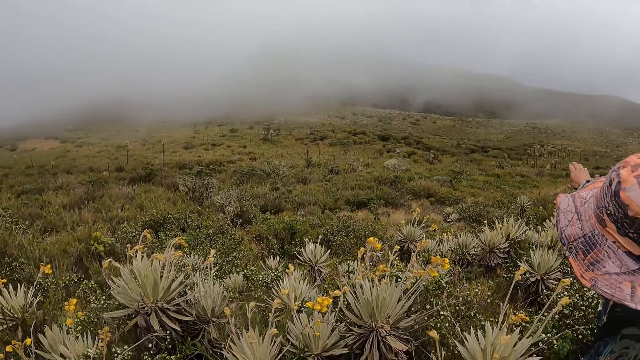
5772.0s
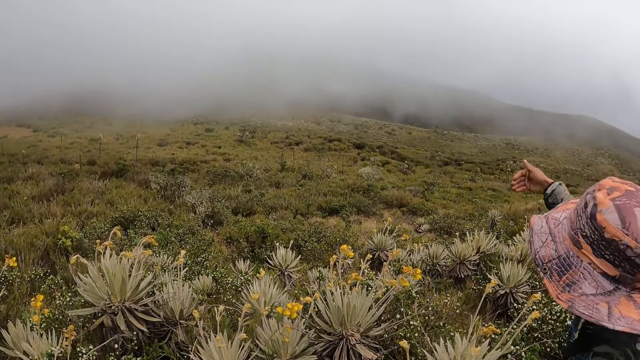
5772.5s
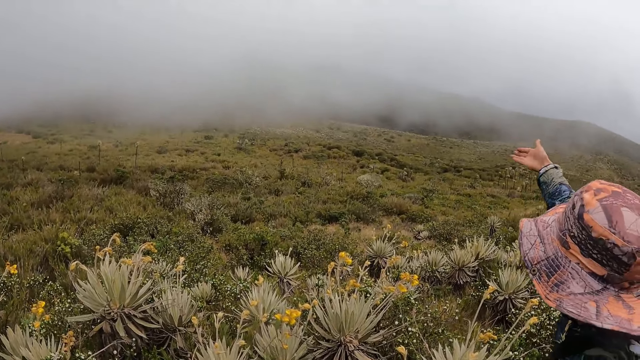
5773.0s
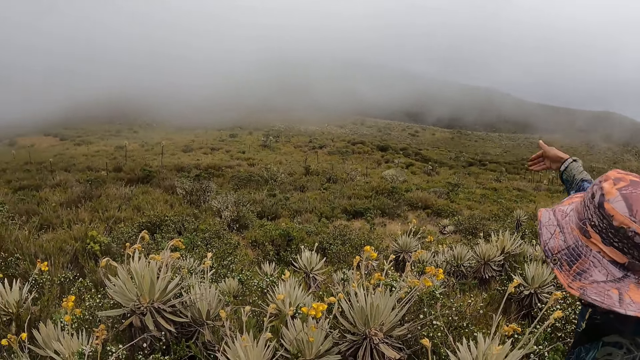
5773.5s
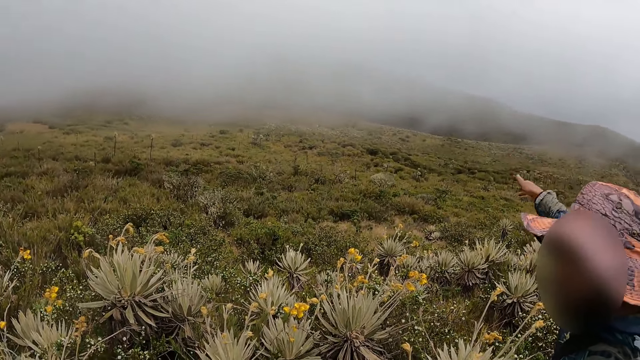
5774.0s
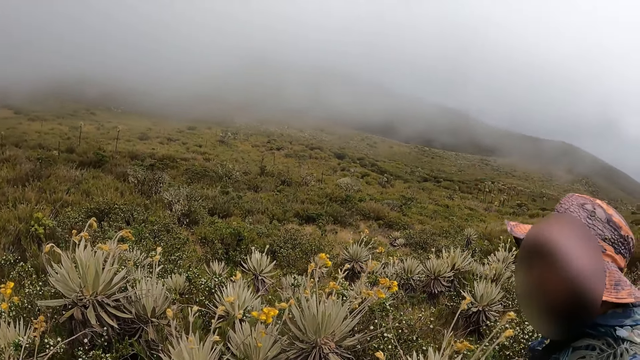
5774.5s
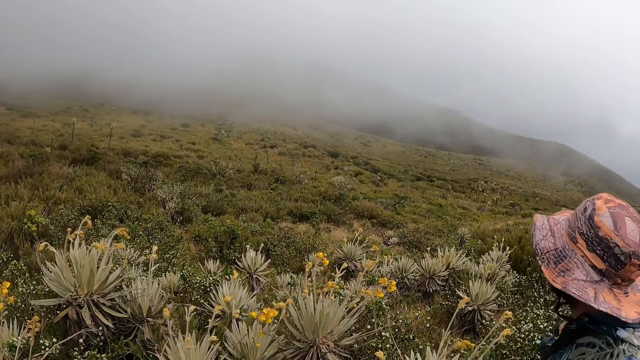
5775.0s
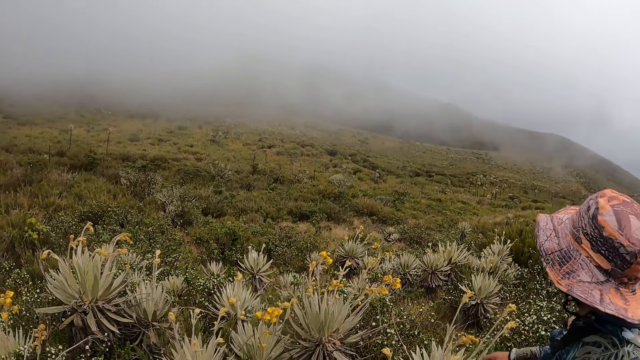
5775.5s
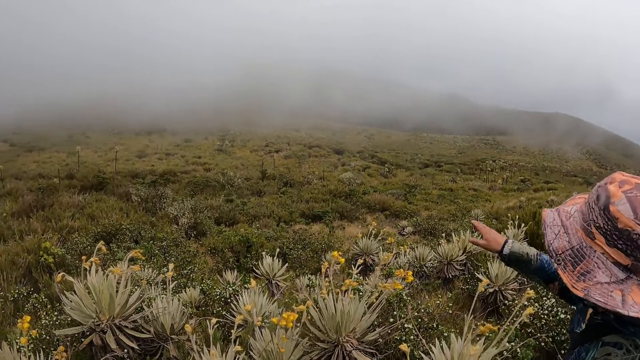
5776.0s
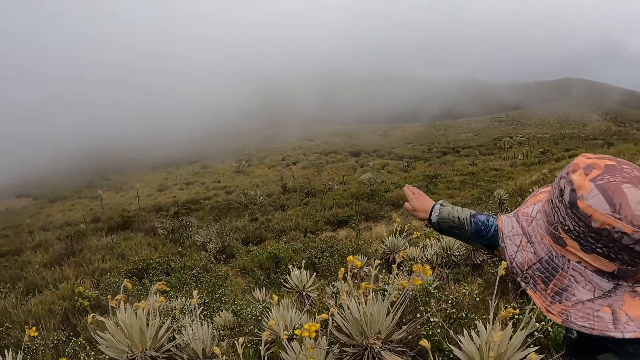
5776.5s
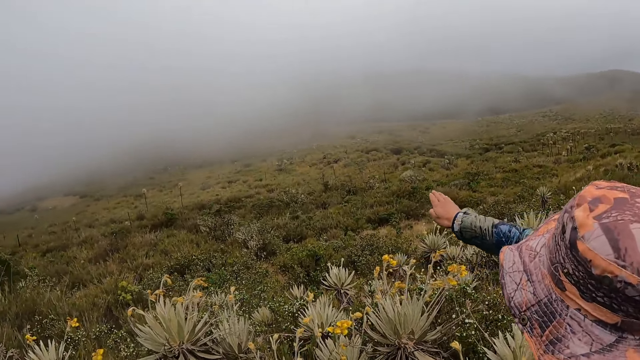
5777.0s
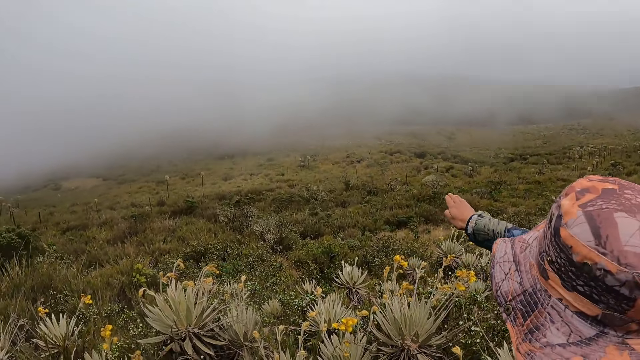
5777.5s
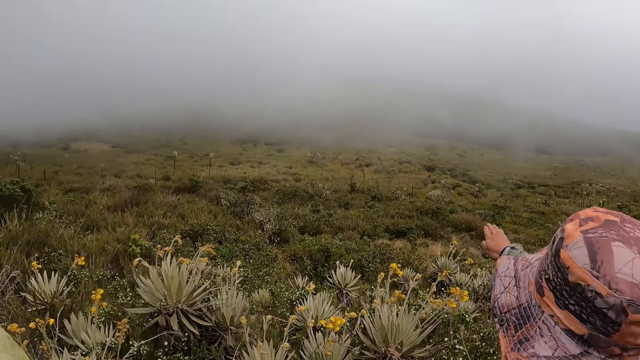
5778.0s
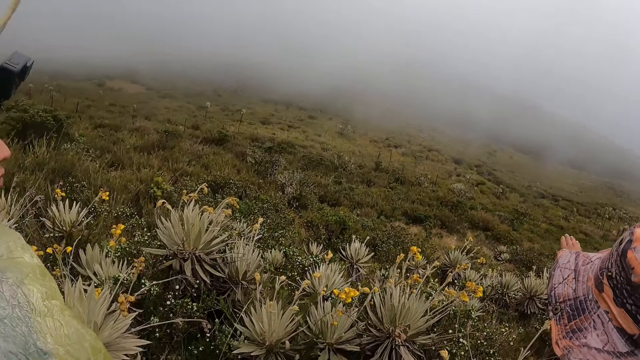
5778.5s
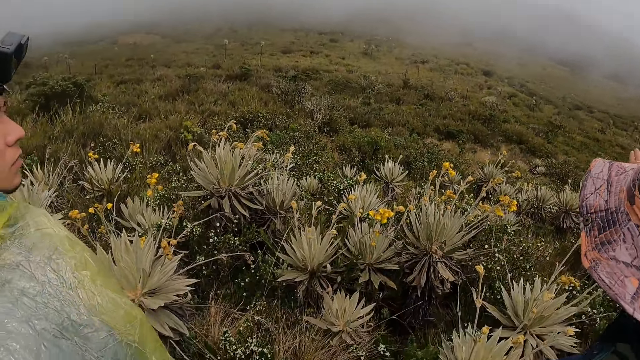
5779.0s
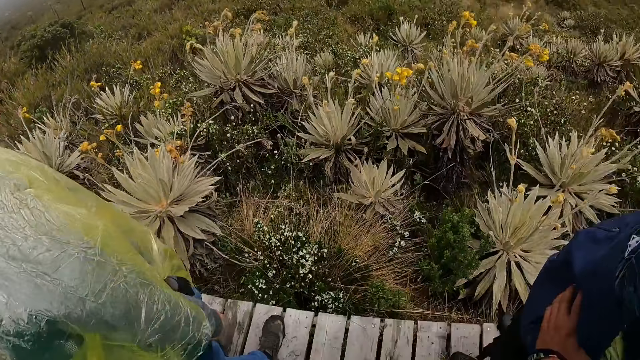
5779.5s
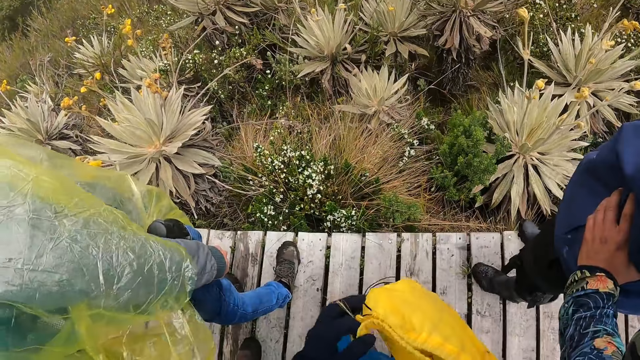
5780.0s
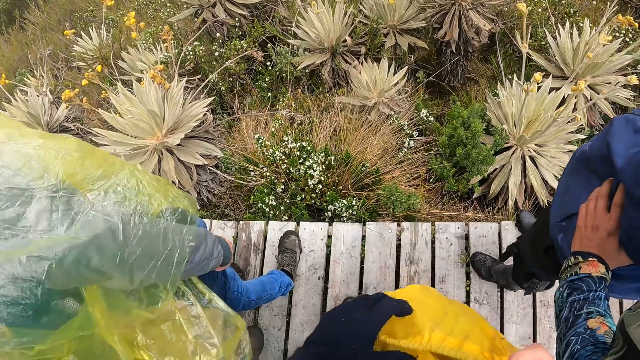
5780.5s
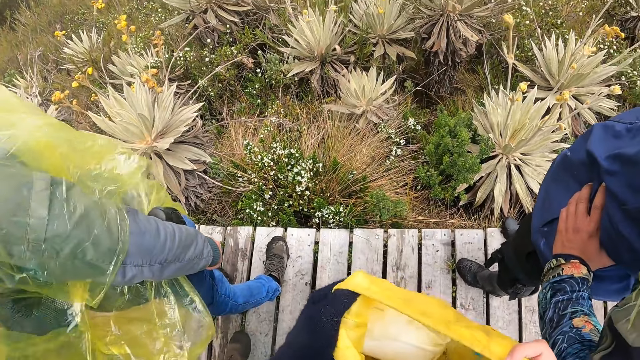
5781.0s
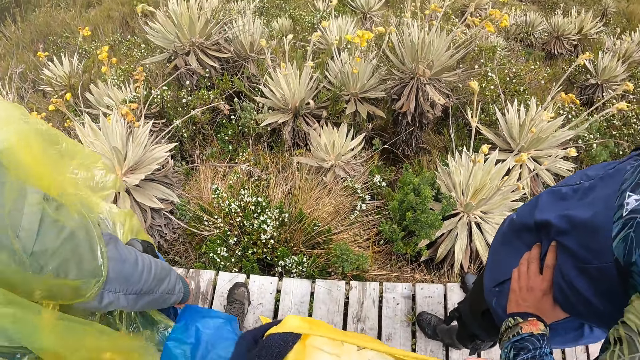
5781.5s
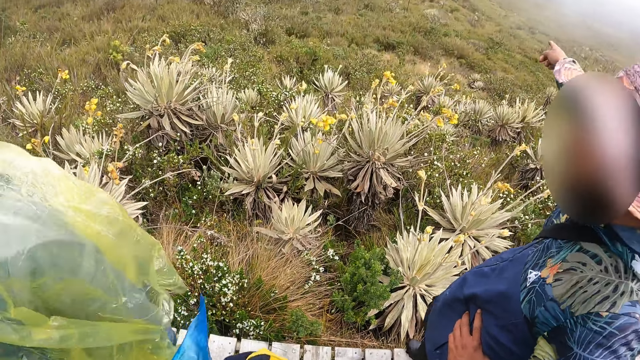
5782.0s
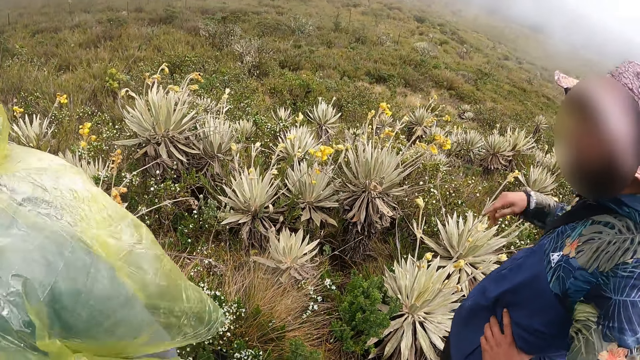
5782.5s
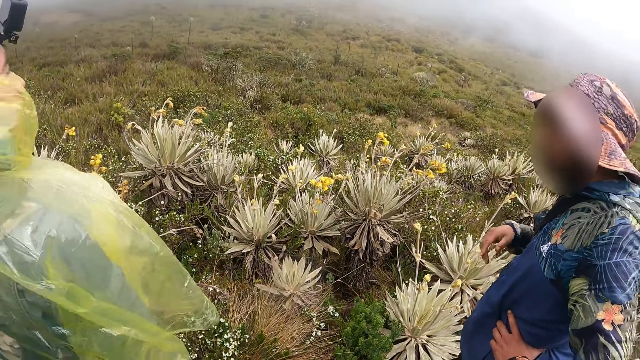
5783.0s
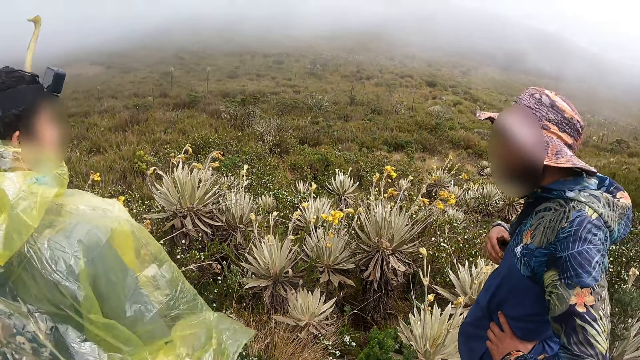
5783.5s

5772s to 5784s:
The camera wearer looks around.

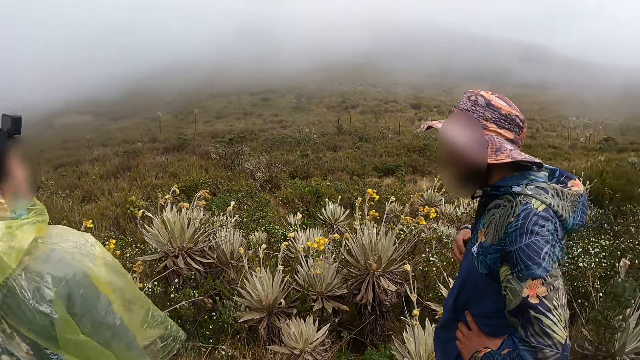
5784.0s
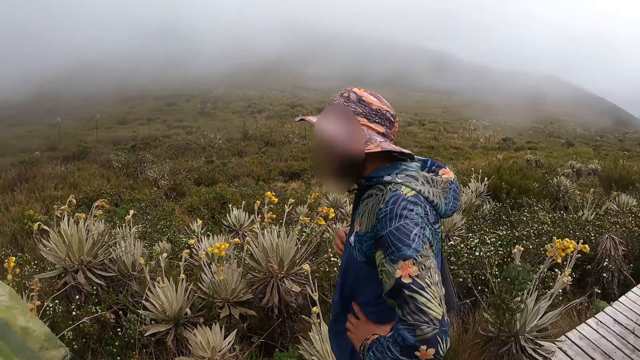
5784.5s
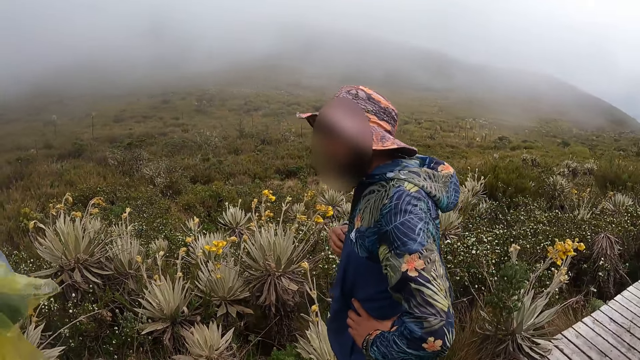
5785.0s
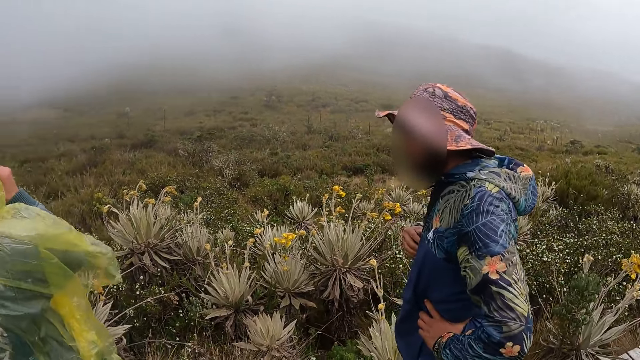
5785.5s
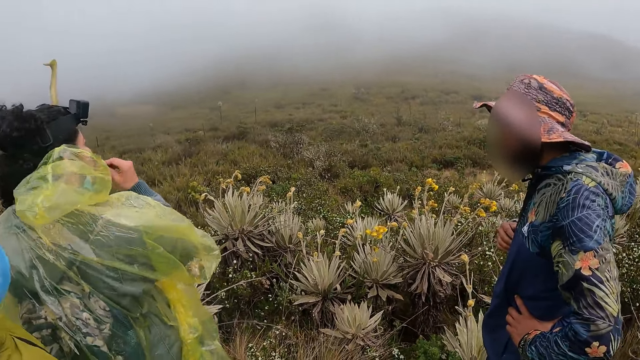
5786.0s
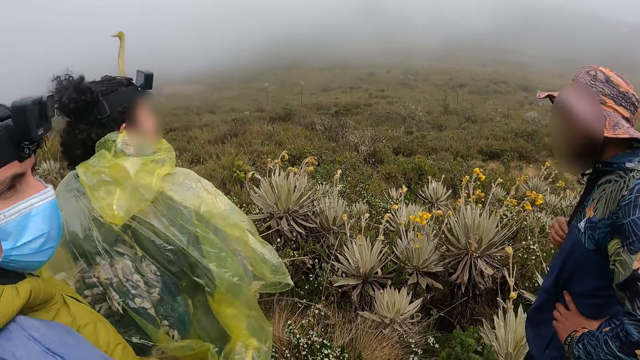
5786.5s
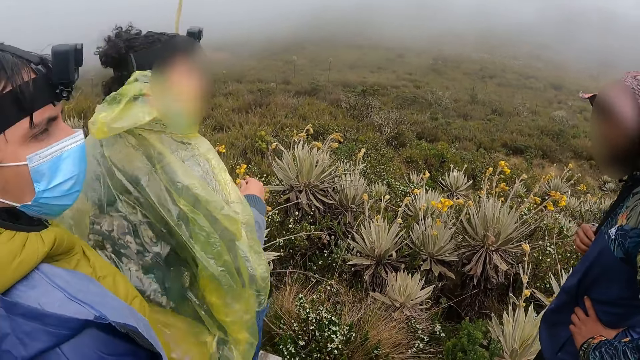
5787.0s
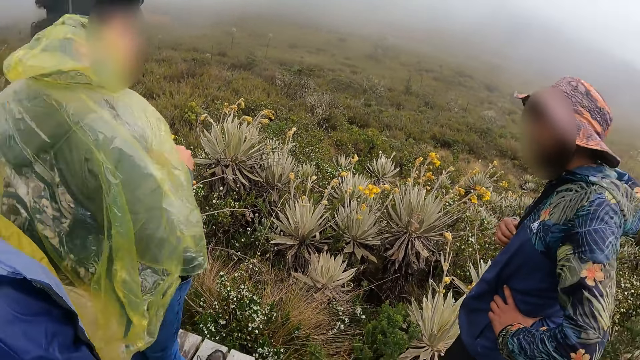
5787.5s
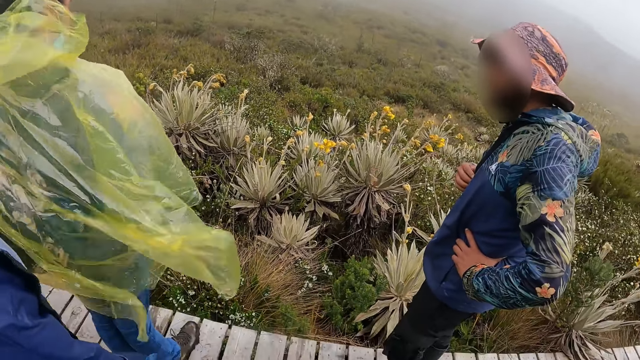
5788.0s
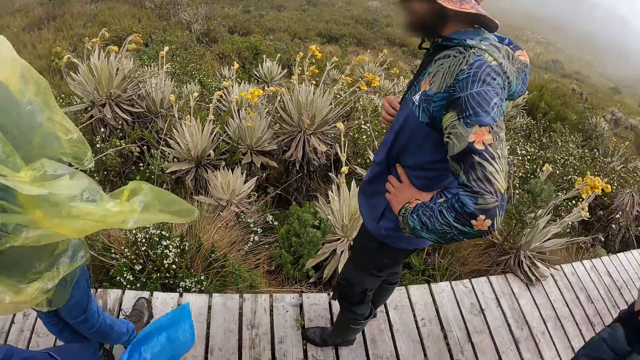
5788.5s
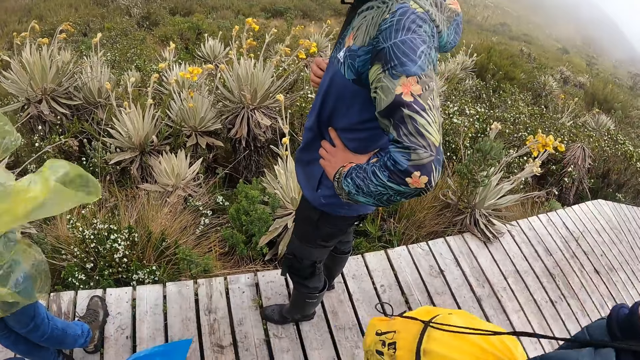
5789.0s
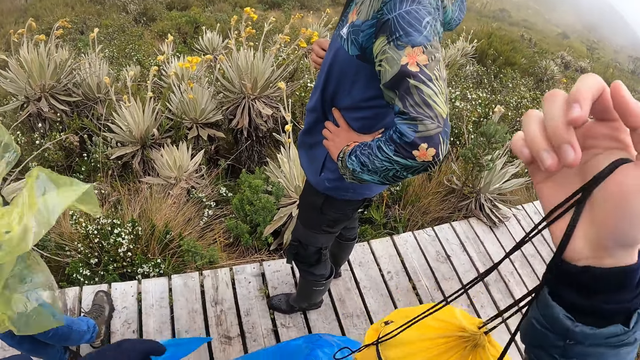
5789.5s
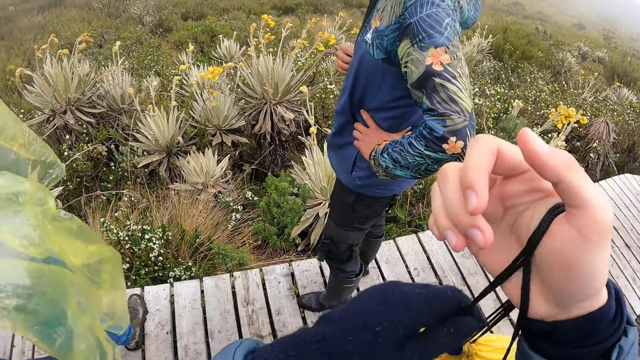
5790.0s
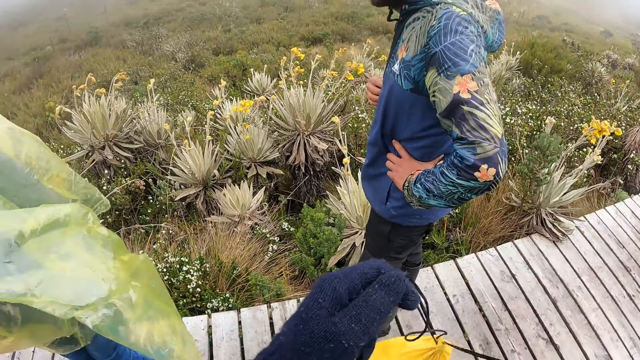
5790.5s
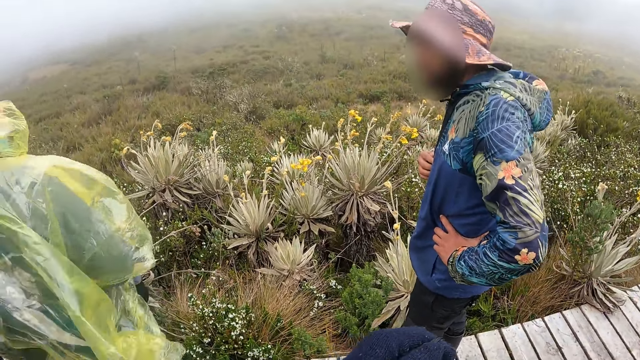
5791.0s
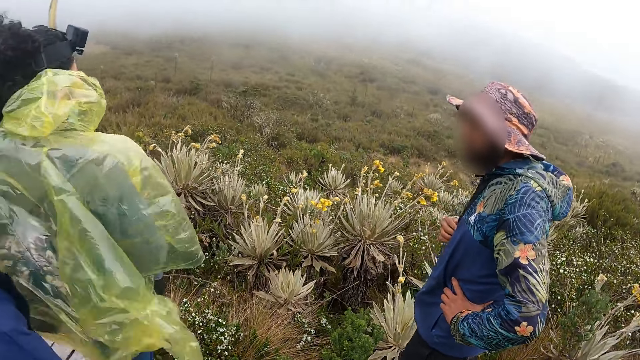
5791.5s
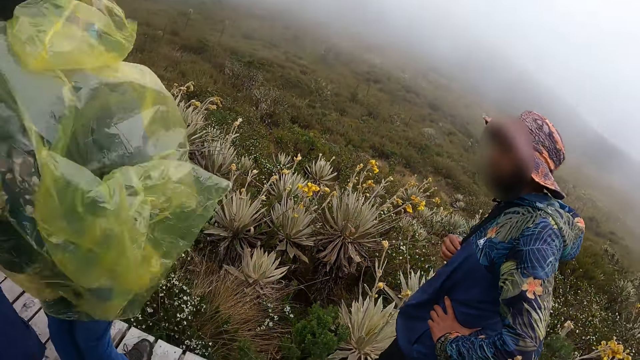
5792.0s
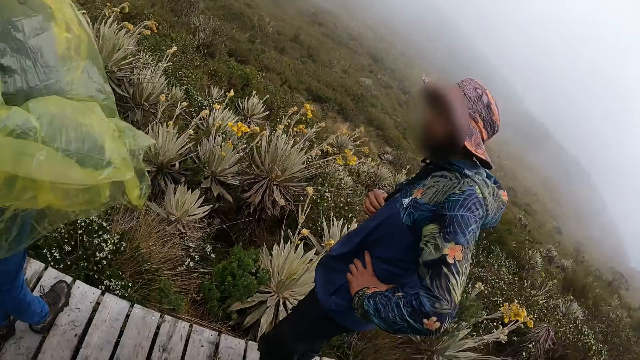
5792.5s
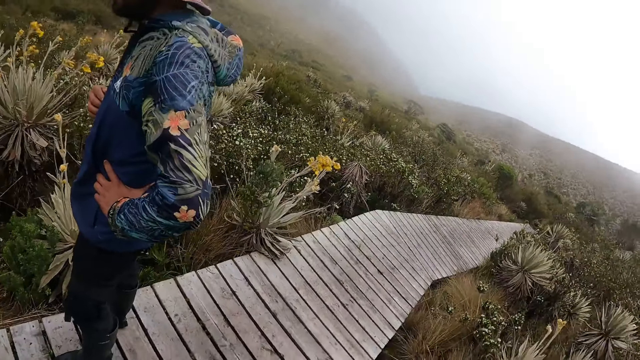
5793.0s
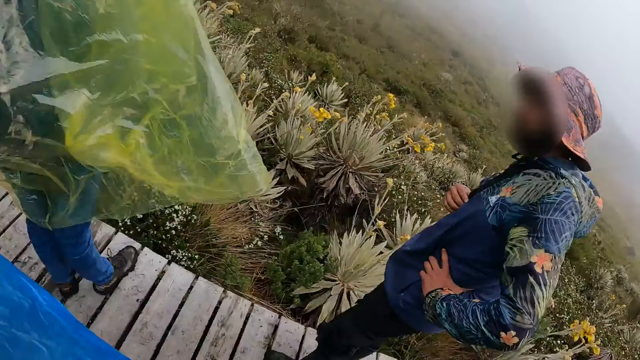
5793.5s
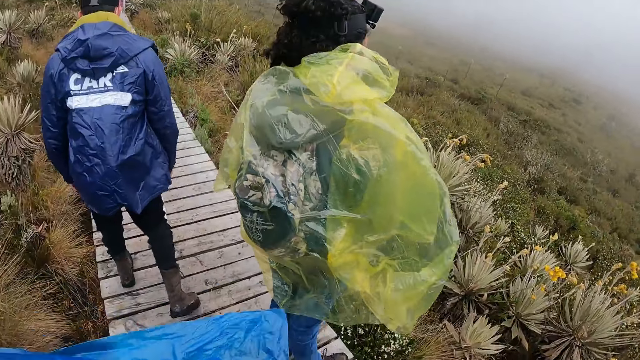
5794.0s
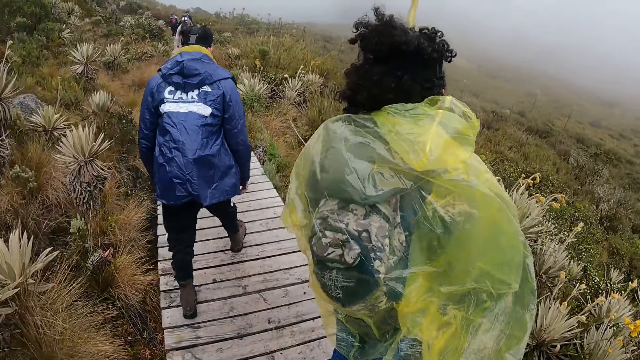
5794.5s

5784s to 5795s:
The camera wearer holds a bag with his hands.
